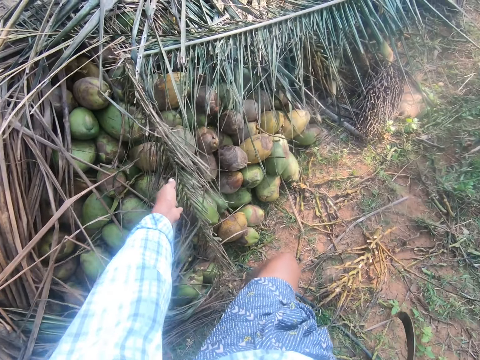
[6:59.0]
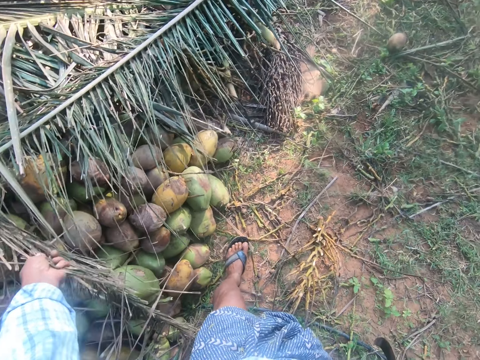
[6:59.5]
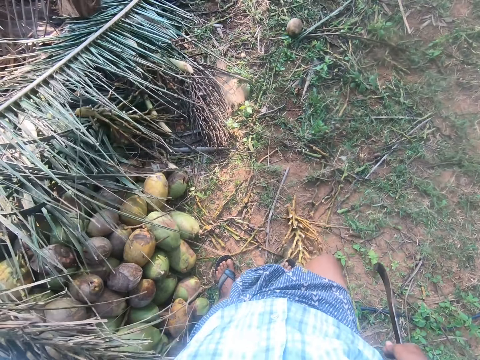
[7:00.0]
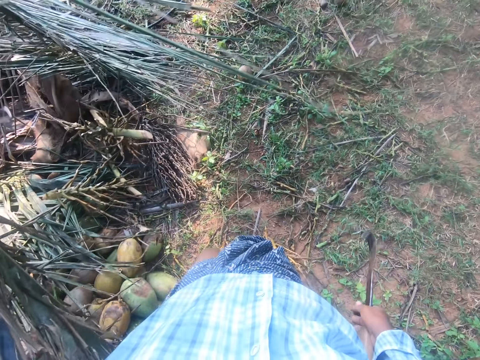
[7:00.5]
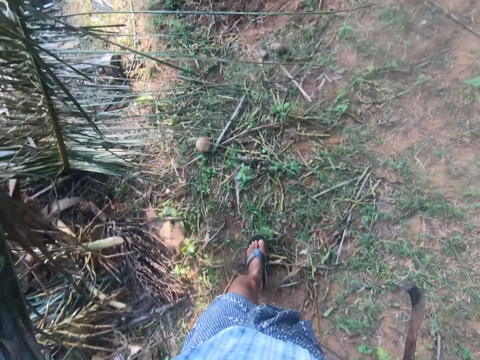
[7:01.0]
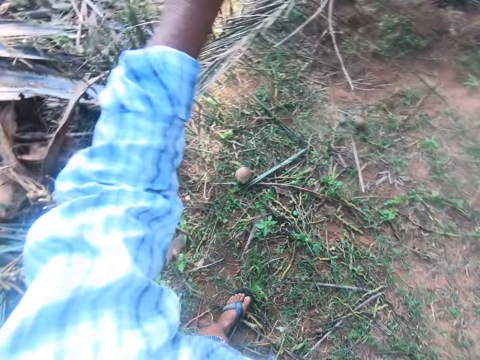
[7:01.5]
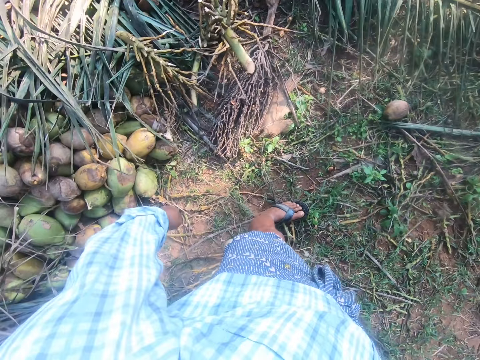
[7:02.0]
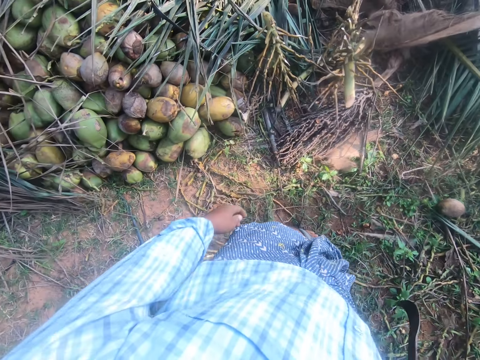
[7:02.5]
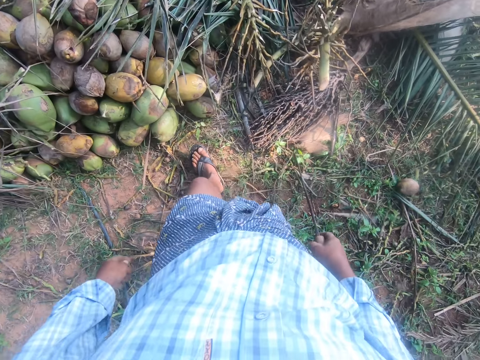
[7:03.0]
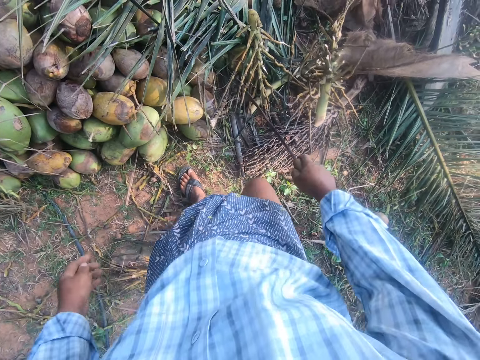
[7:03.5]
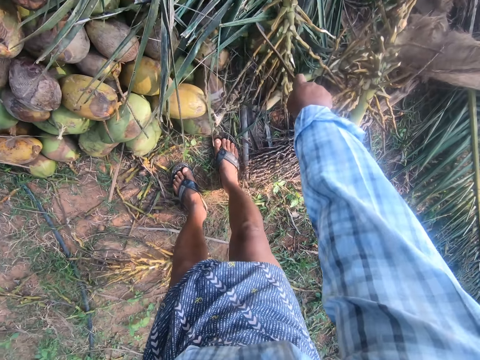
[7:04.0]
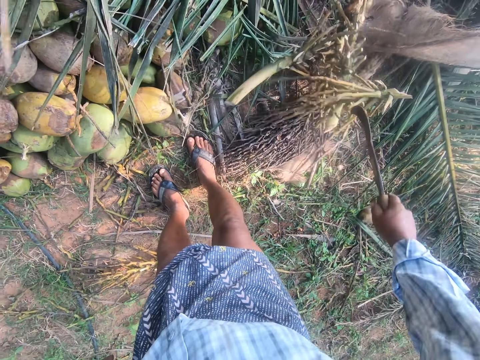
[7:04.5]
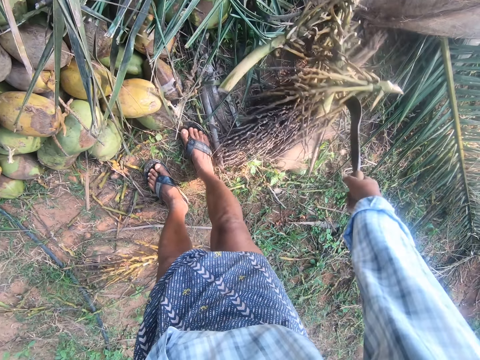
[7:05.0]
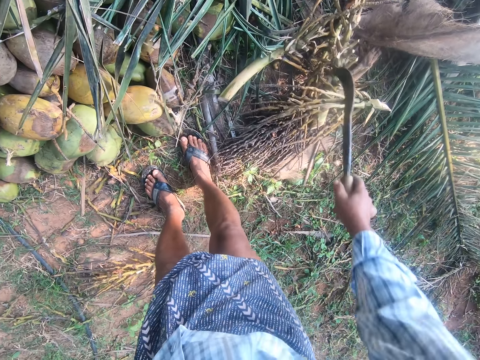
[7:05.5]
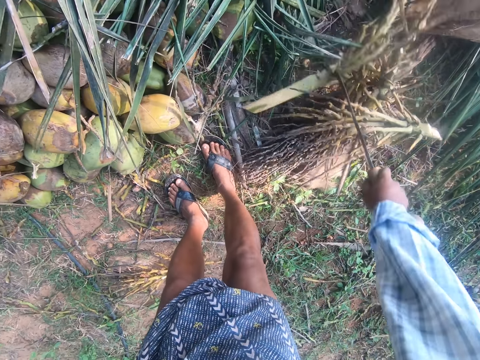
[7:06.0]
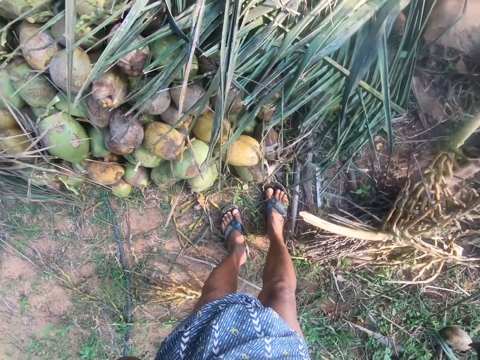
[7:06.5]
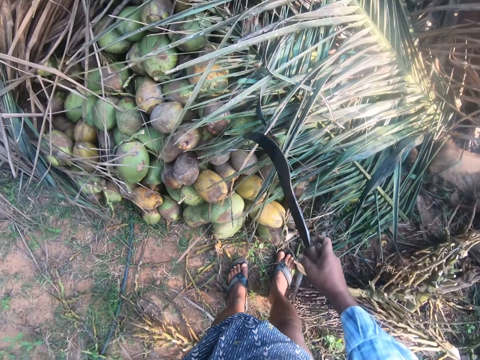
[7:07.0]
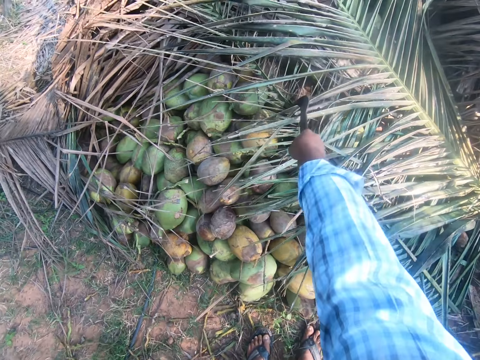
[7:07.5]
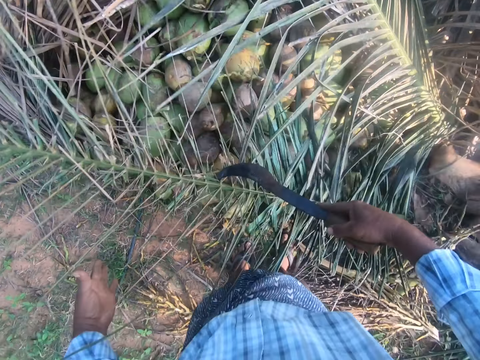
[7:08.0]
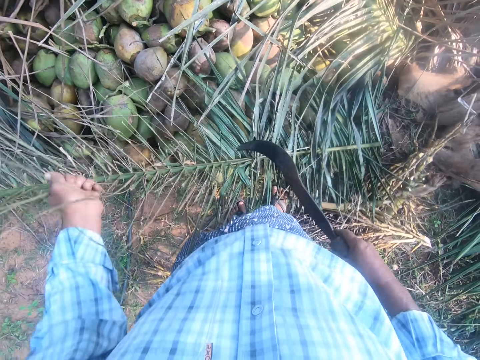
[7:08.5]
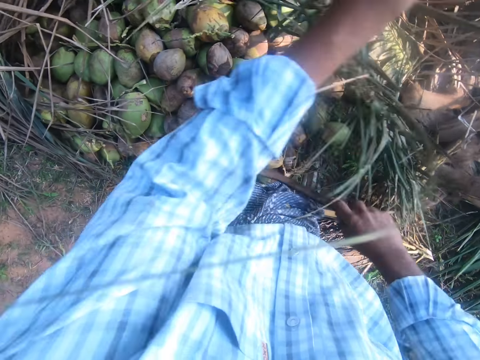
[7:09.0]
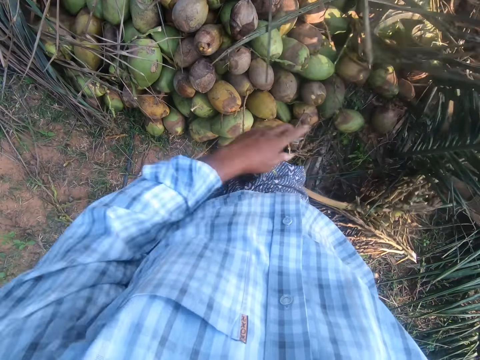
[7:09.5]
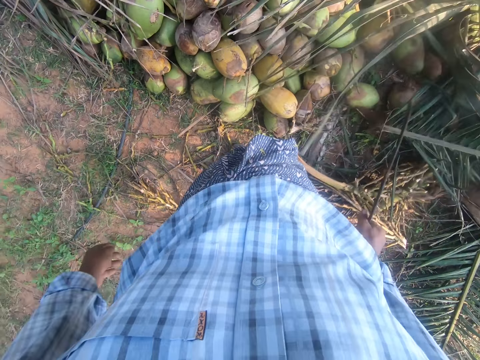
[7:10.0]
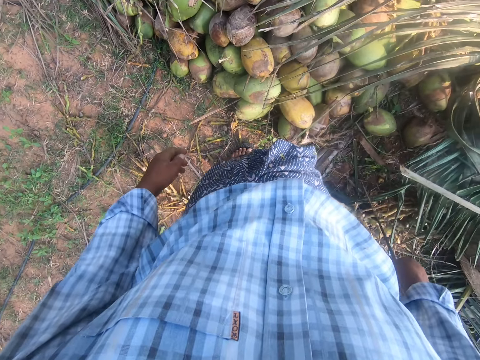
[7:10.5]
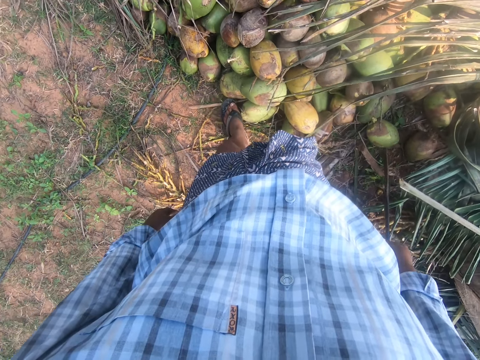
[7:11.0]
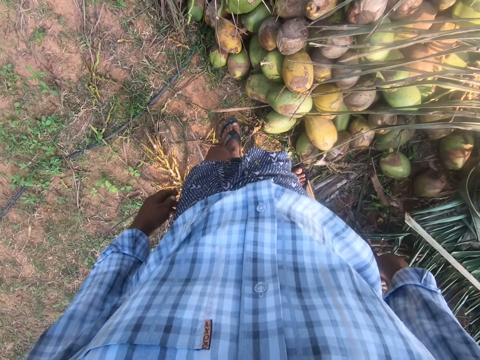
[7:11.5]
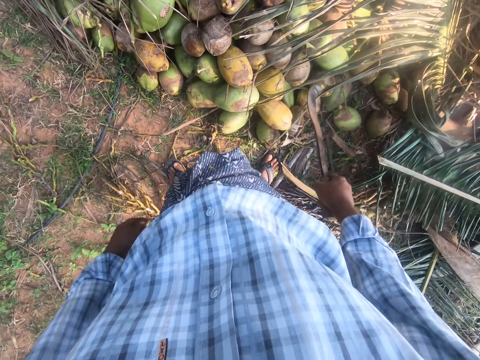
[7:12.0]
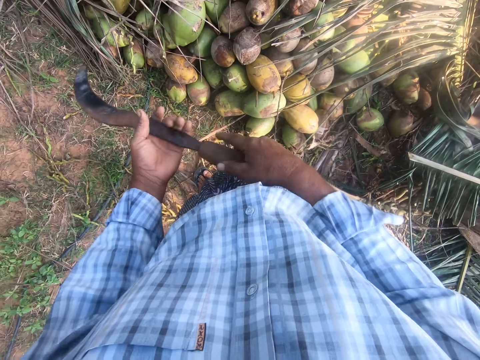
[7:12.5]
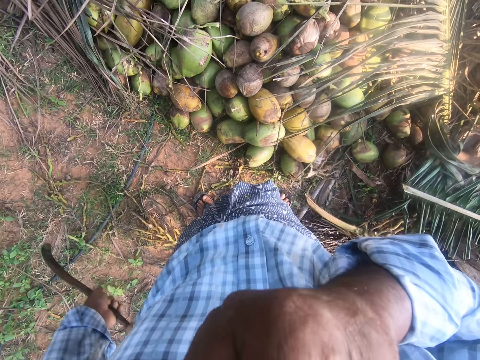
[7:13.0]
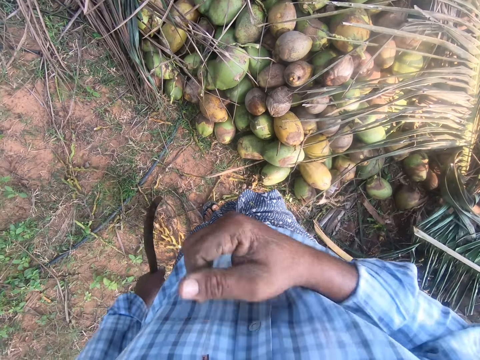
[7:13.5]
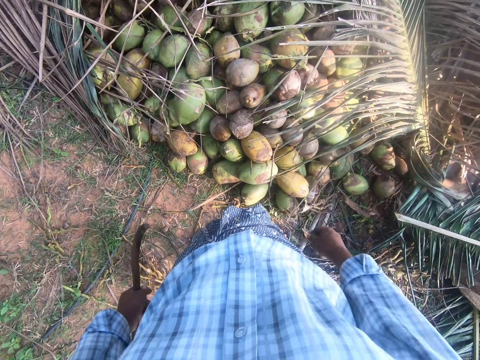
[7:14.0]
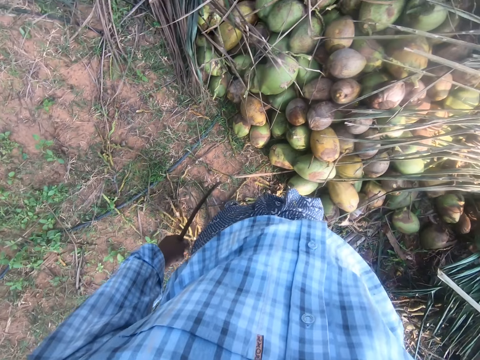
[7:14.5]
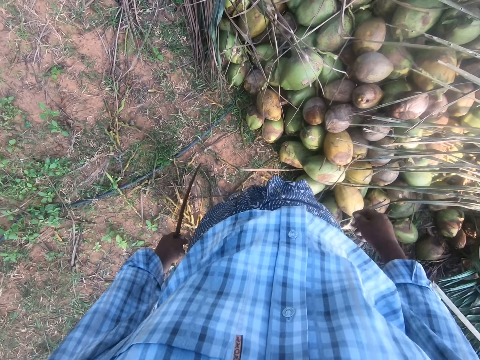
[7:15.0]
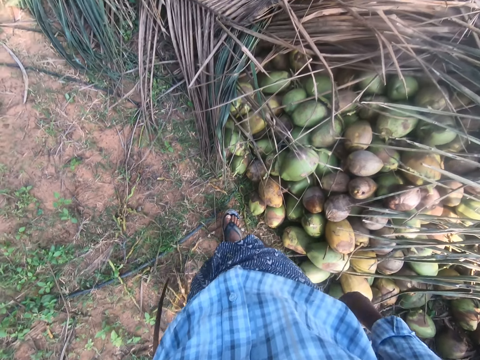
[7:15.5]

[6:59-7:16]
The camera wearer walks around and moves a coconut leaf. He removes the palm fronds from the heap of coconuts. He throws the coconut leaf, turns around, bends down and moves the coconut leaf with something. He picks the coconut leaf, holds the coconut leaf and throws the coconut leaf. He stands on. He passes on something to the left hand and raises the right hand. He touches his nose. He lowers the right hand.

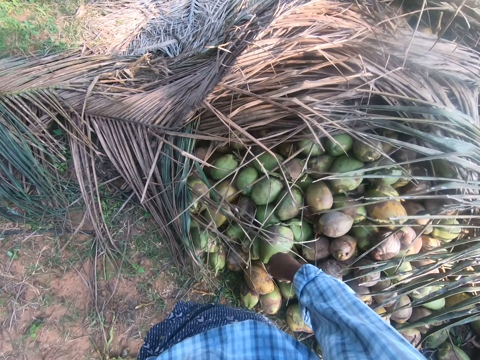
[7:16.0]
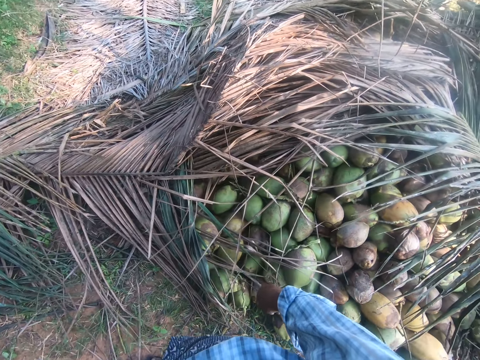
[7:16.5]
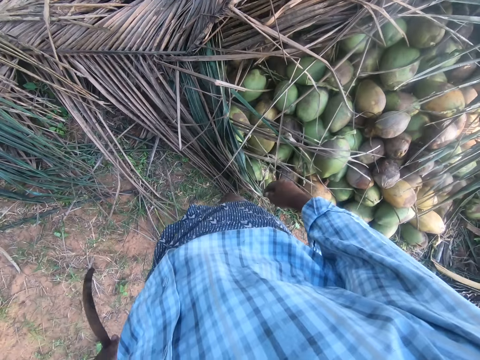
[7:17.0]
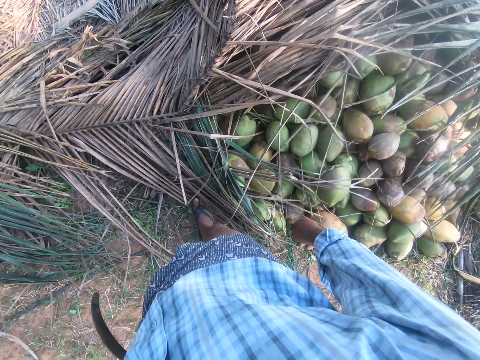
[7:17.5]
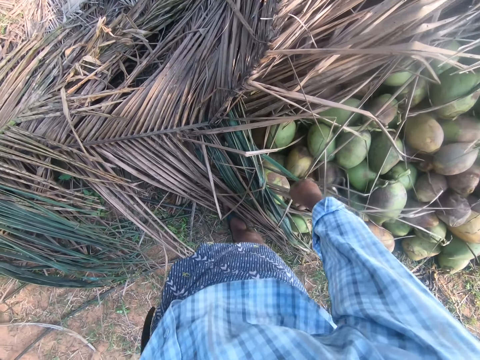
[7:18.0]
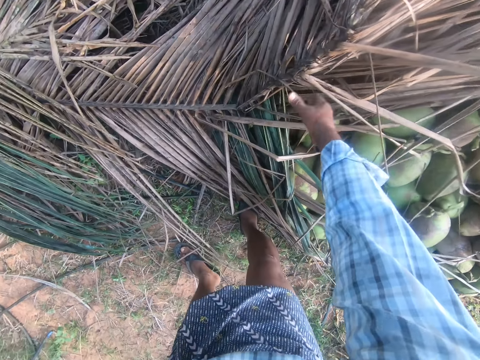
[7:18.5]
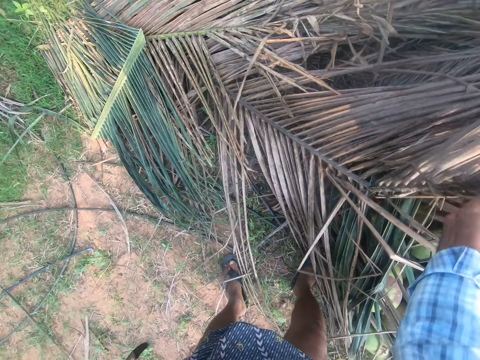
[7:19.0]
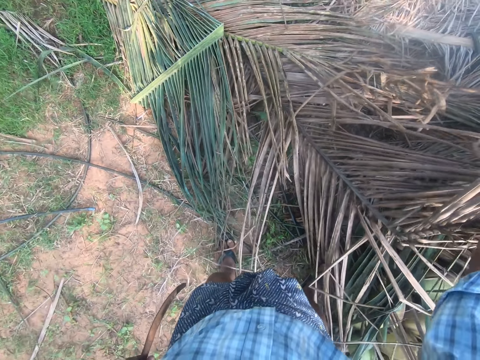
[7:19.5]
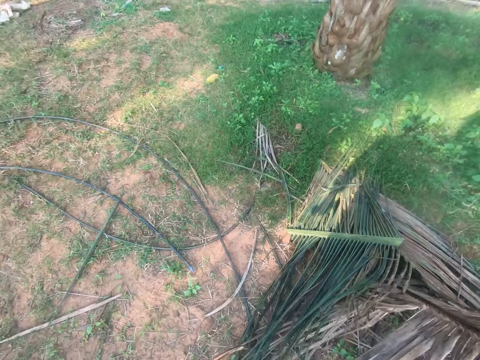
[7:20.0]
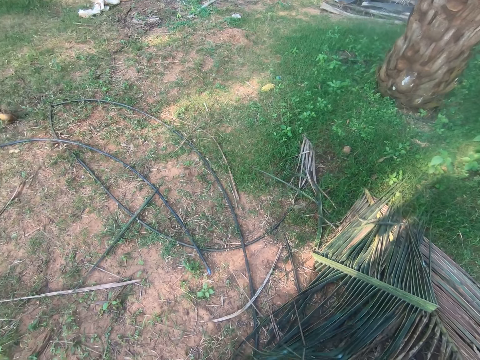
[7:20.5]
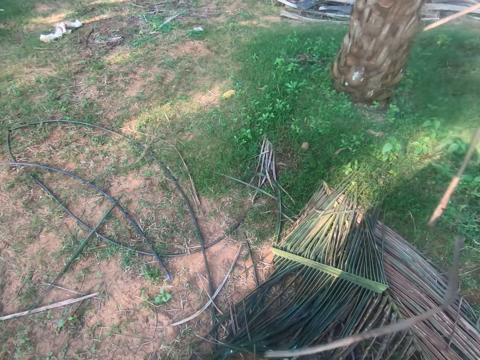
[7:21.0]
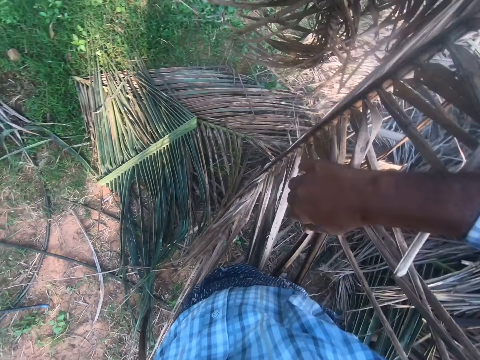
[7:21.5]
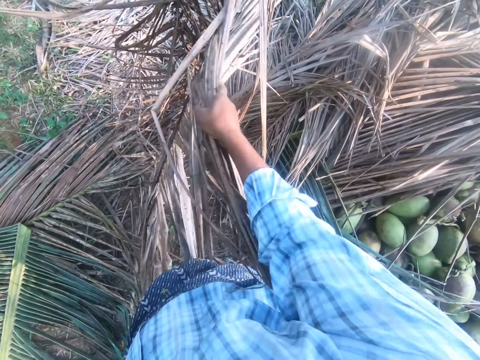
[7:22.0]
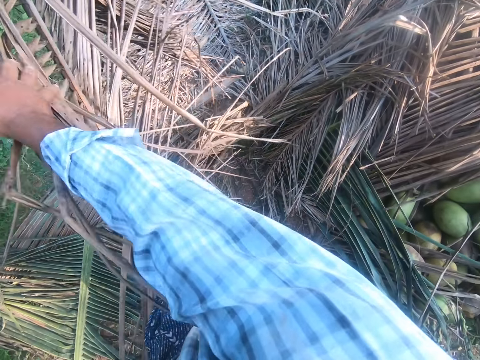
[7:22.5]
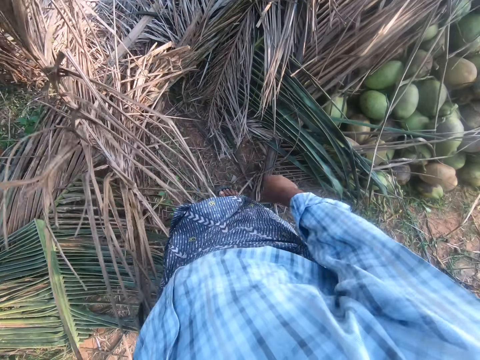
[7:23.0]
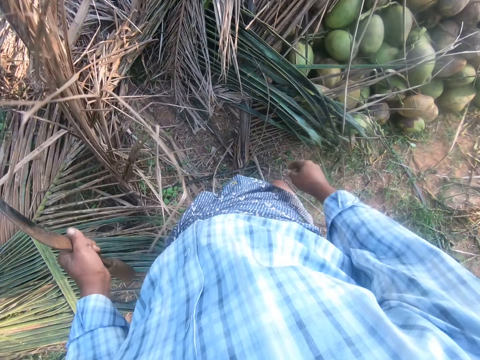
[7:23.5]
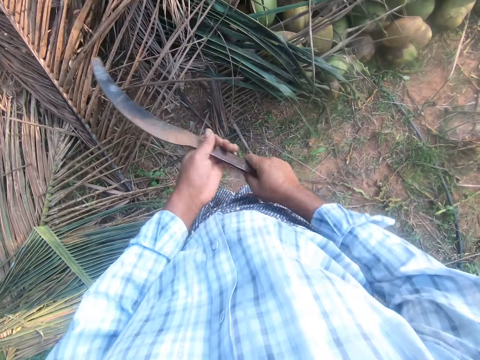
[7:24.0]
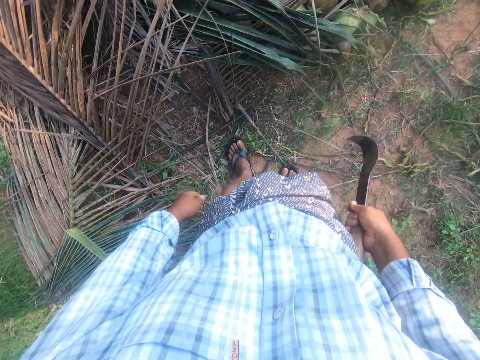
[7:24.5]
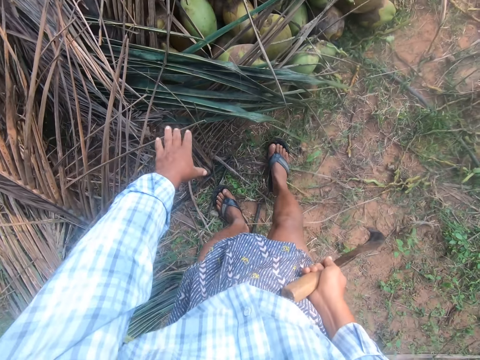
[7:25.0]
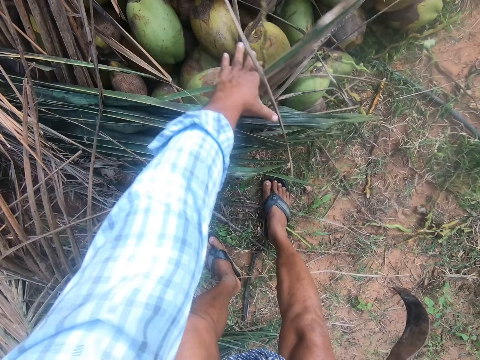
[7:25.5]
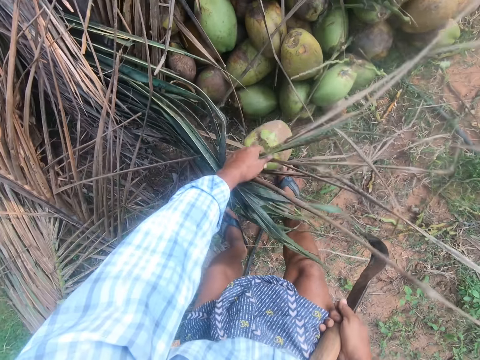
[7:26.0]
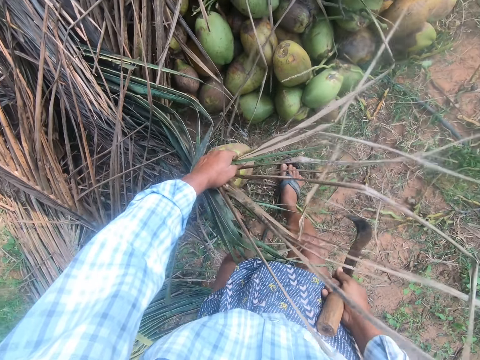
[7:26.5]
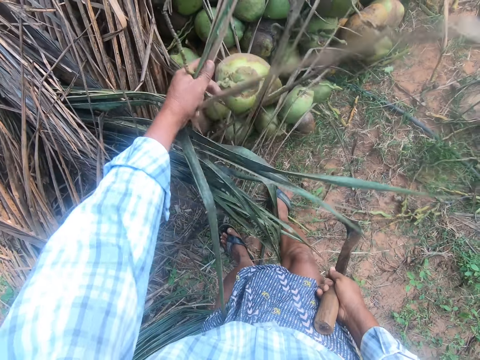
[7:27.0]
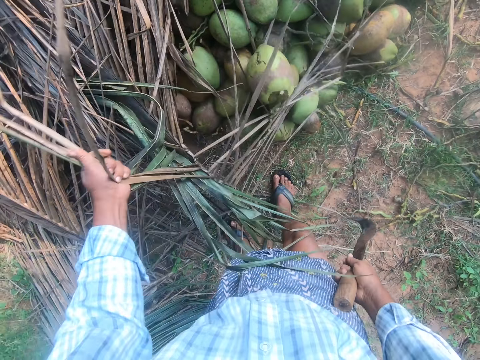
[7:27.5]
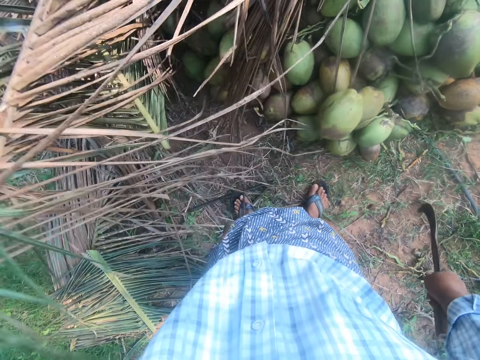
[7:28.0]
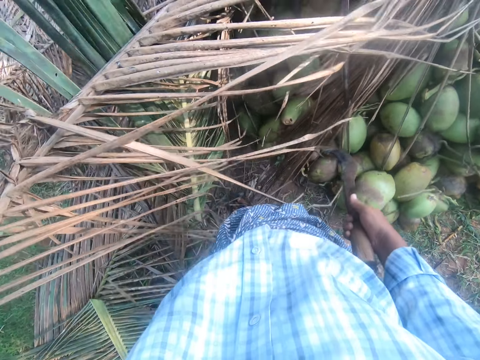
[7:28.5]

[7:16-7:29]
The camera wearer turns around. He walks to the left side of the heap of the coconuts. He bends down. He removes the palm fronds from the heap of coconuts. He touches a coconut leaf, picks the coconut leaf and throws the coconut leaf. He passes the sickle to his right hand. He holds something with the right hand. He bends down and touches the coconut leaf. He removes the palm fronds from the heap of coconuts. He pulls the coconut leaf.
